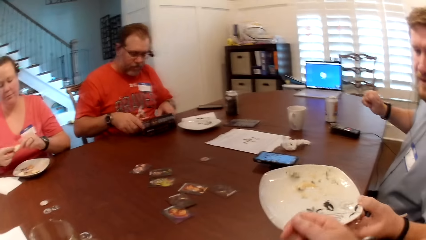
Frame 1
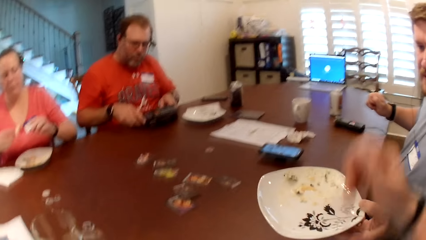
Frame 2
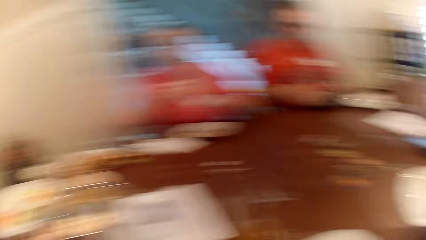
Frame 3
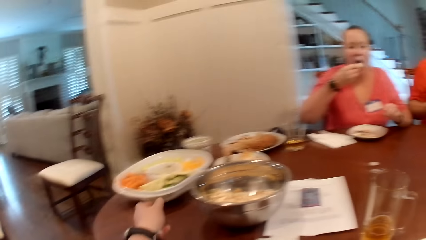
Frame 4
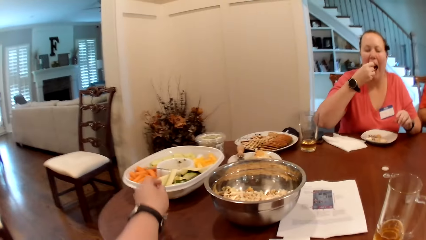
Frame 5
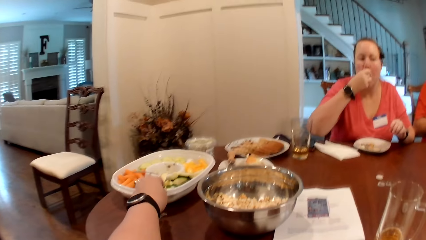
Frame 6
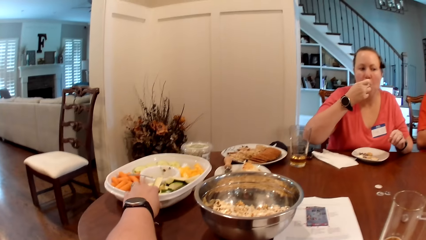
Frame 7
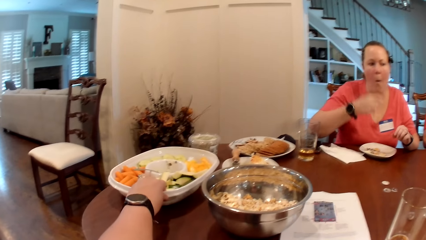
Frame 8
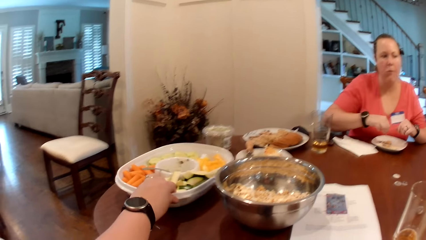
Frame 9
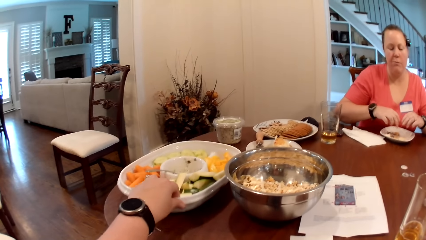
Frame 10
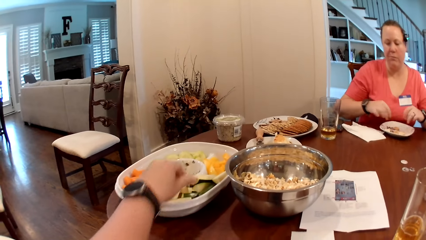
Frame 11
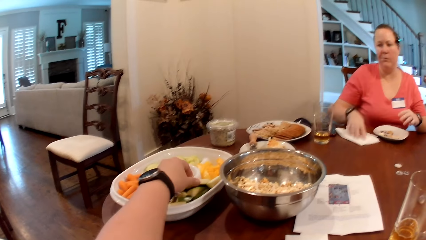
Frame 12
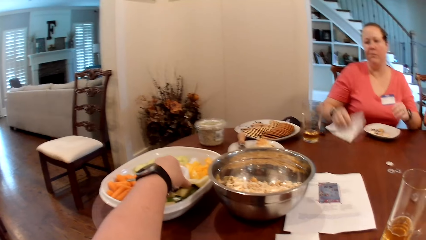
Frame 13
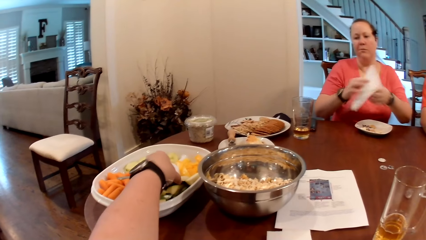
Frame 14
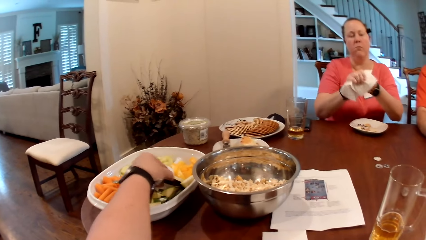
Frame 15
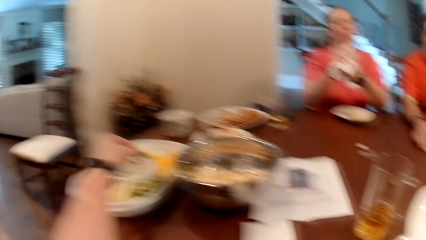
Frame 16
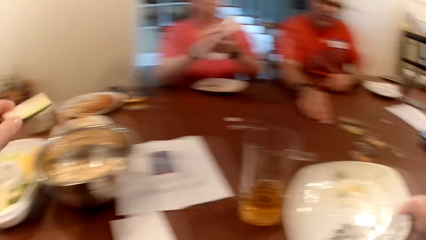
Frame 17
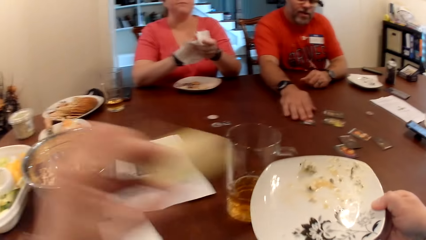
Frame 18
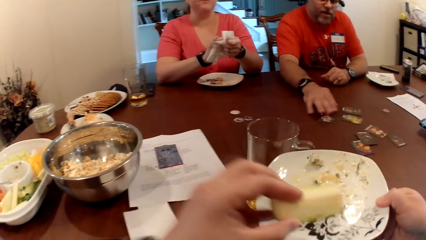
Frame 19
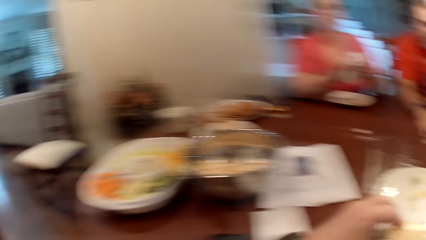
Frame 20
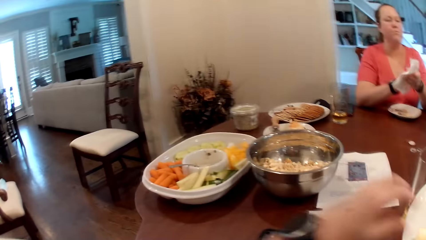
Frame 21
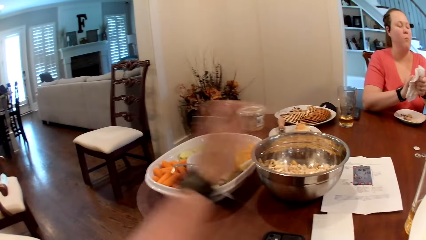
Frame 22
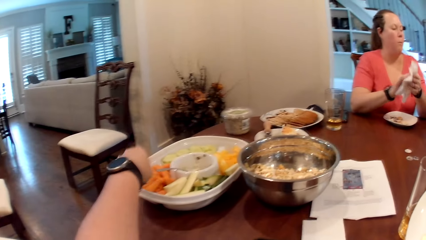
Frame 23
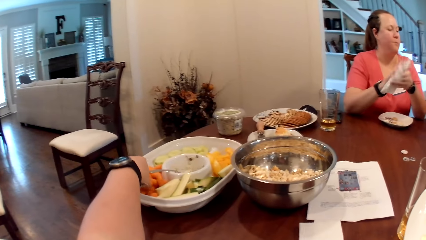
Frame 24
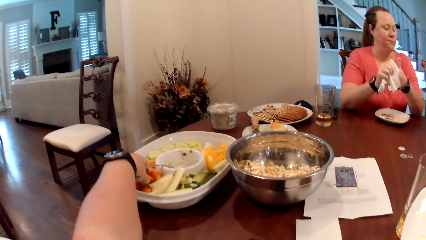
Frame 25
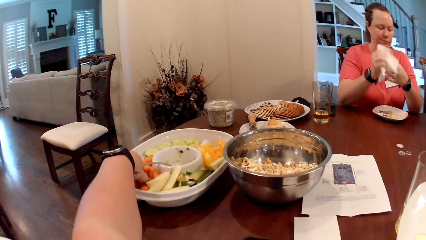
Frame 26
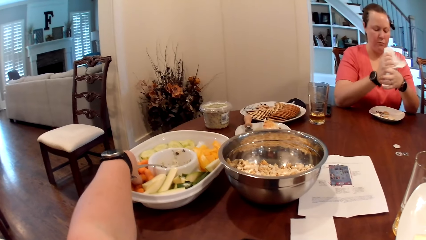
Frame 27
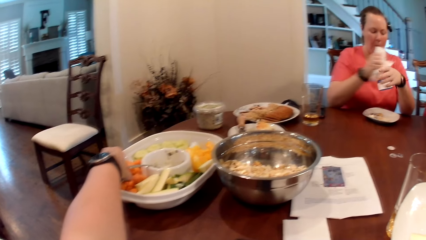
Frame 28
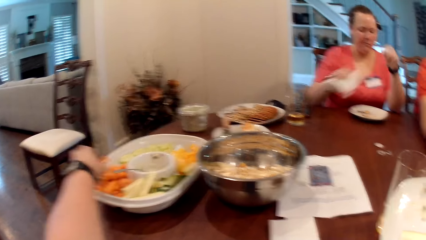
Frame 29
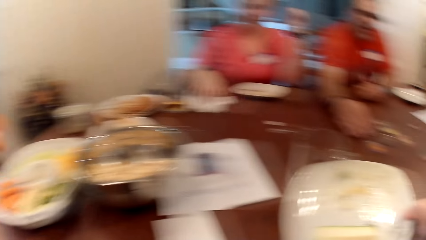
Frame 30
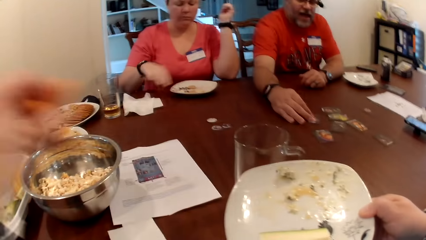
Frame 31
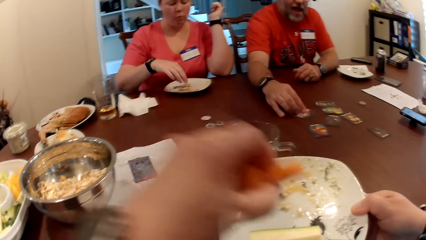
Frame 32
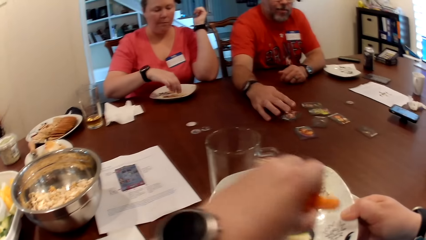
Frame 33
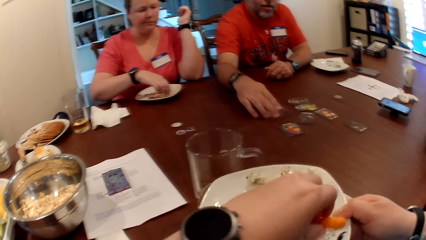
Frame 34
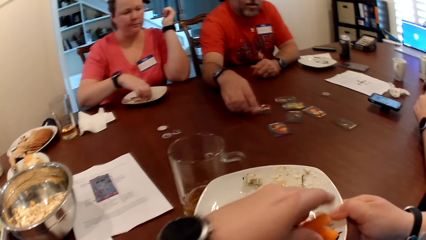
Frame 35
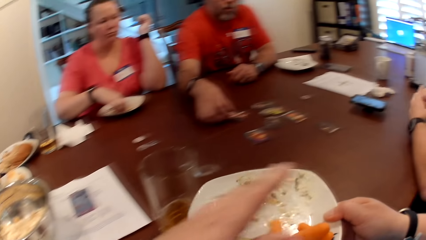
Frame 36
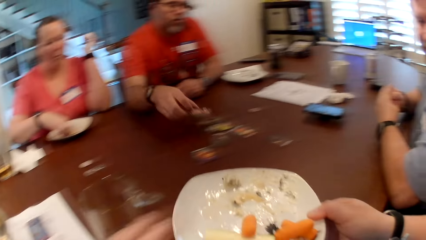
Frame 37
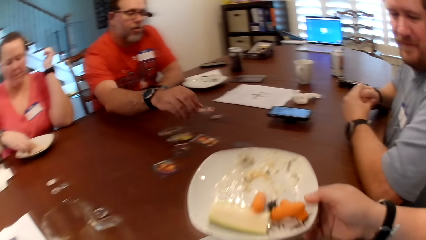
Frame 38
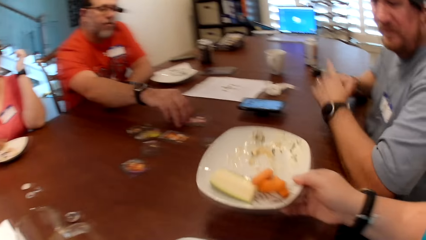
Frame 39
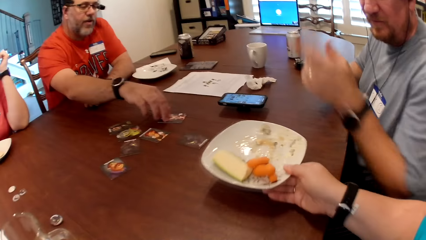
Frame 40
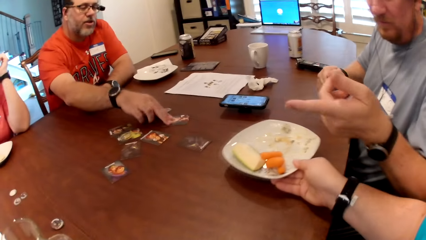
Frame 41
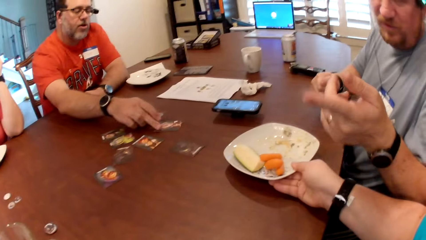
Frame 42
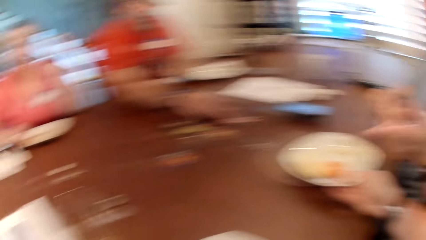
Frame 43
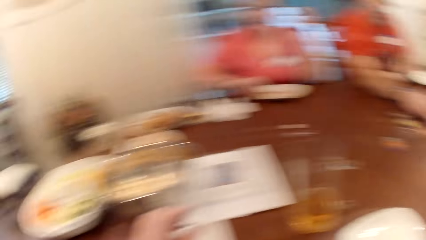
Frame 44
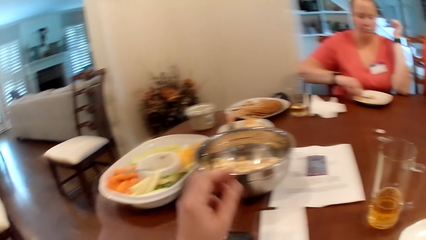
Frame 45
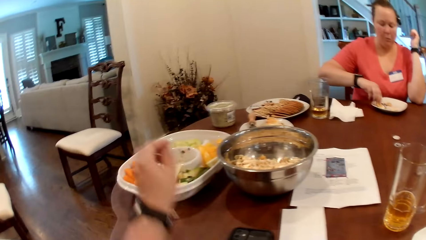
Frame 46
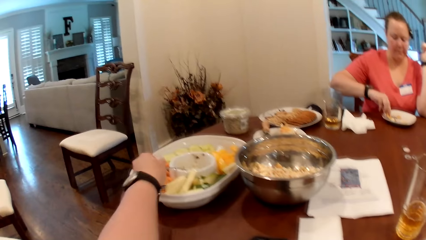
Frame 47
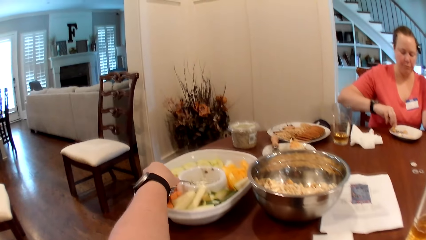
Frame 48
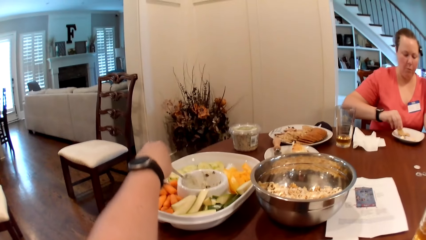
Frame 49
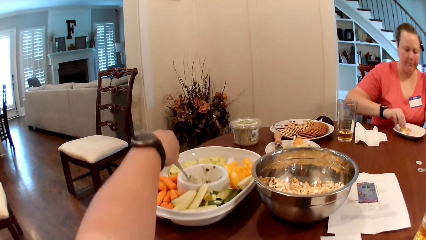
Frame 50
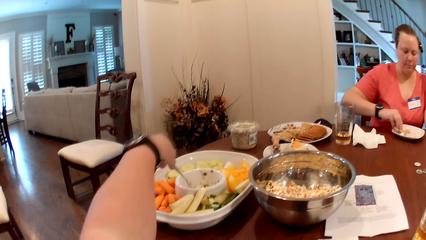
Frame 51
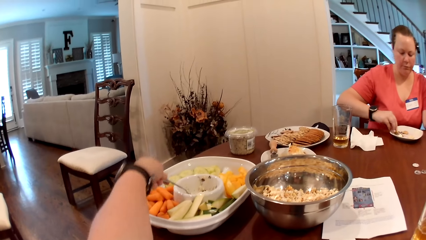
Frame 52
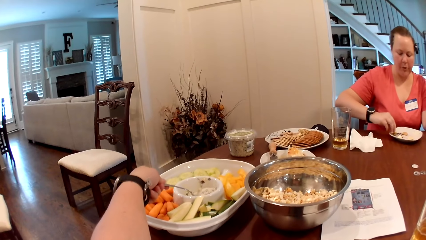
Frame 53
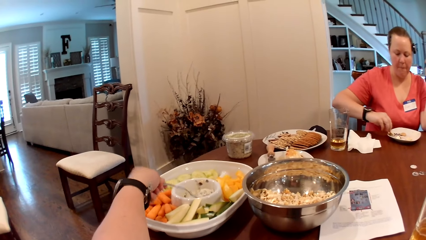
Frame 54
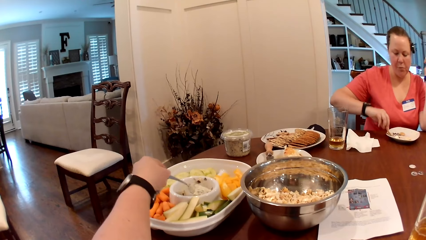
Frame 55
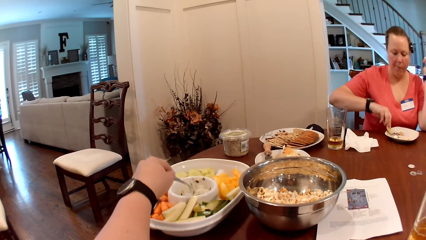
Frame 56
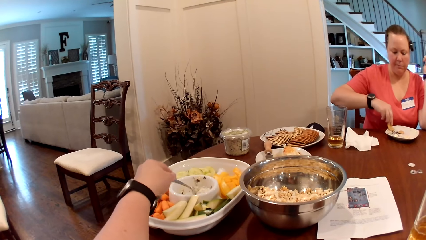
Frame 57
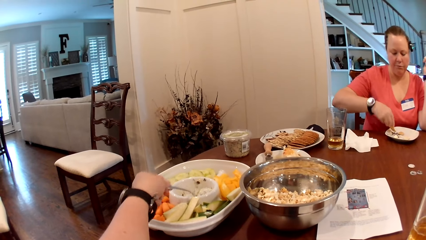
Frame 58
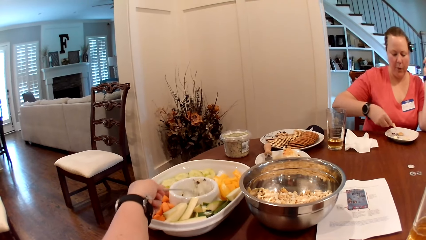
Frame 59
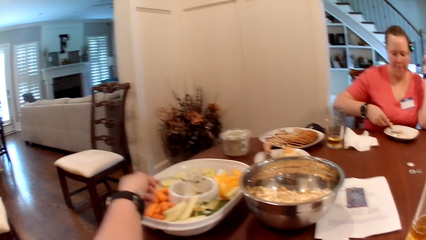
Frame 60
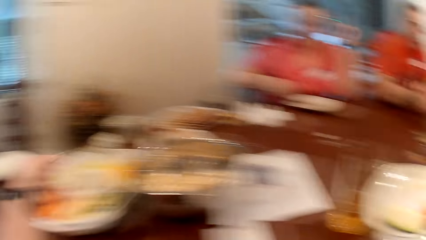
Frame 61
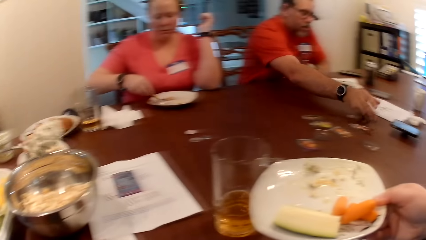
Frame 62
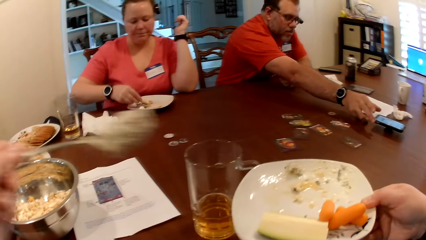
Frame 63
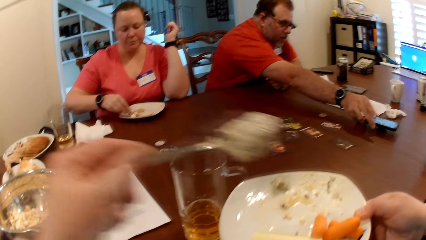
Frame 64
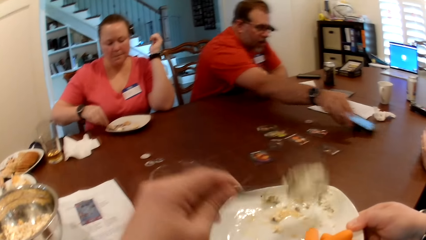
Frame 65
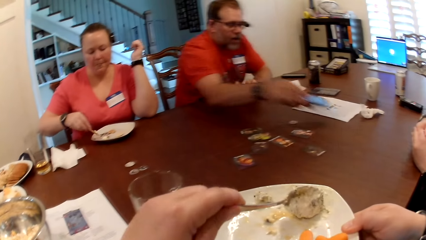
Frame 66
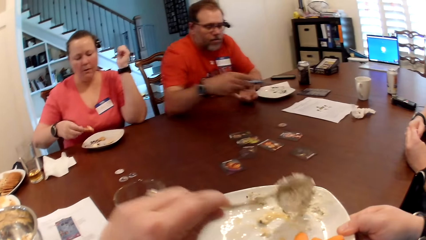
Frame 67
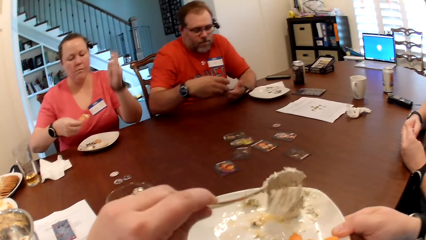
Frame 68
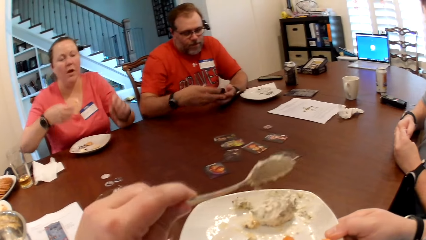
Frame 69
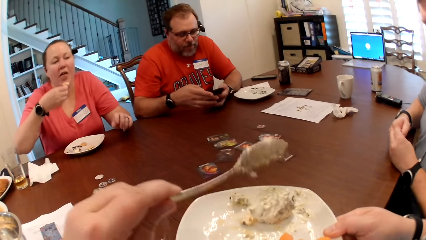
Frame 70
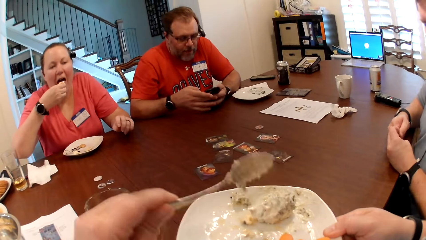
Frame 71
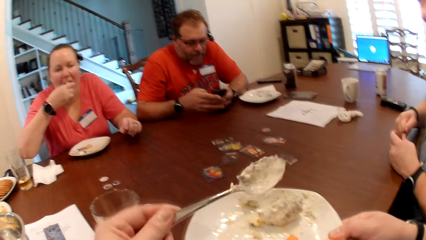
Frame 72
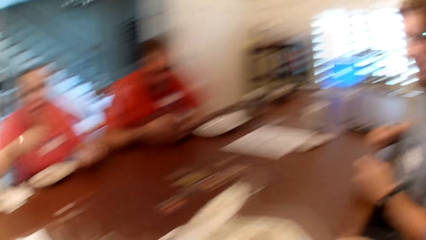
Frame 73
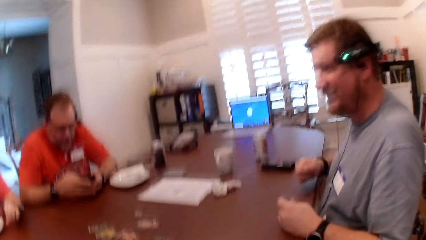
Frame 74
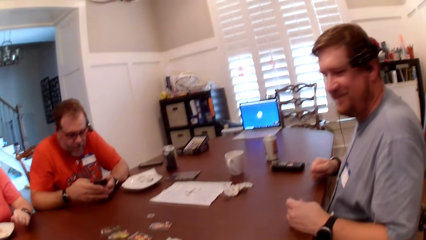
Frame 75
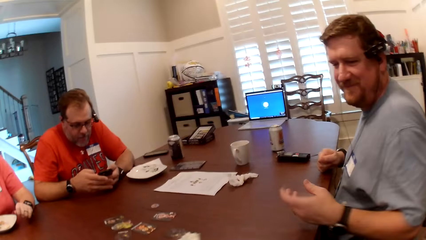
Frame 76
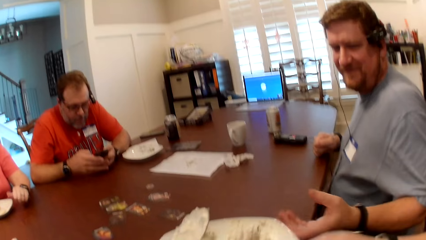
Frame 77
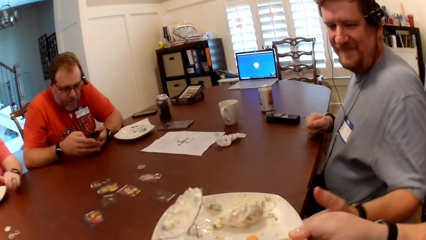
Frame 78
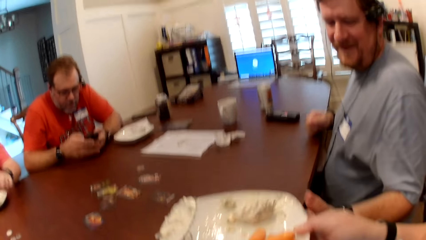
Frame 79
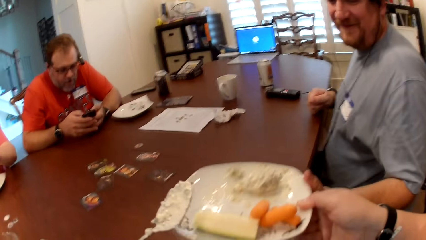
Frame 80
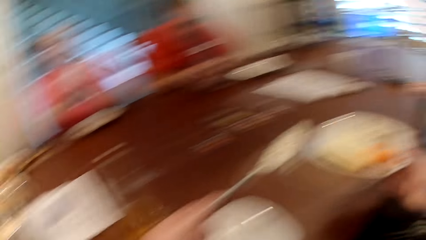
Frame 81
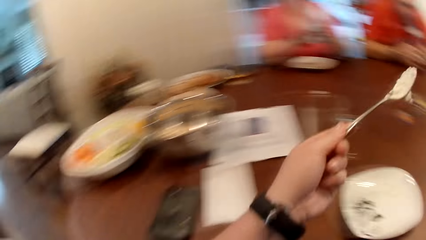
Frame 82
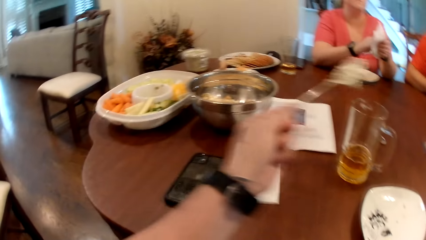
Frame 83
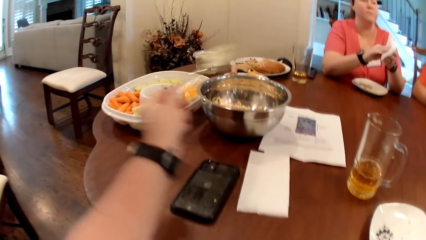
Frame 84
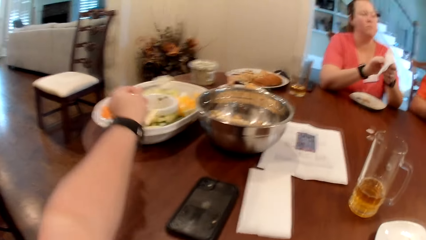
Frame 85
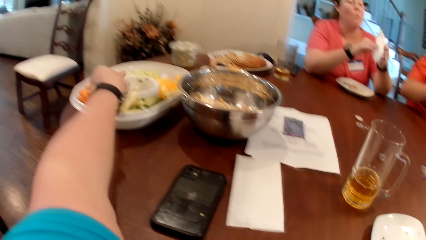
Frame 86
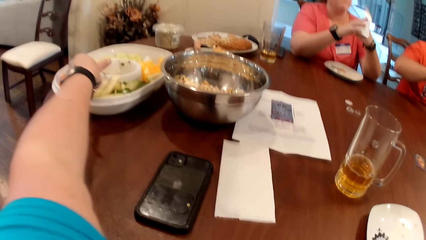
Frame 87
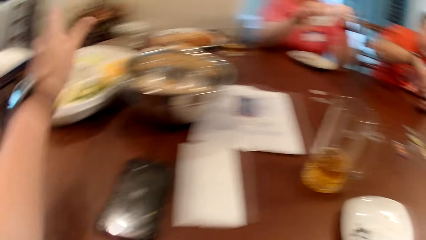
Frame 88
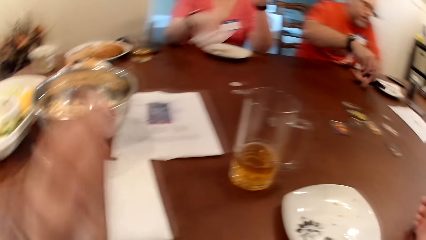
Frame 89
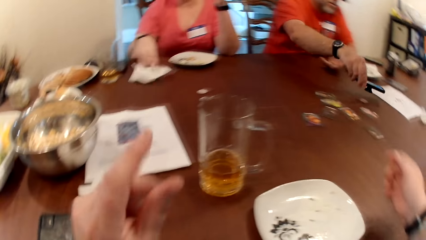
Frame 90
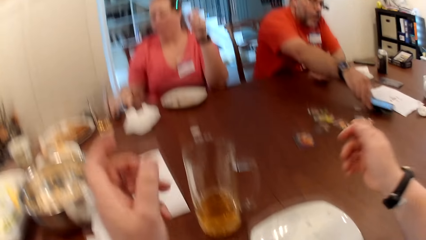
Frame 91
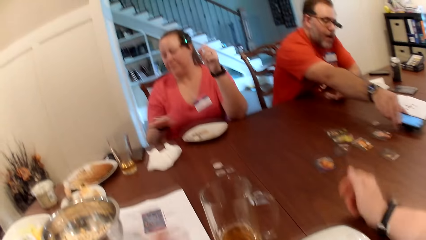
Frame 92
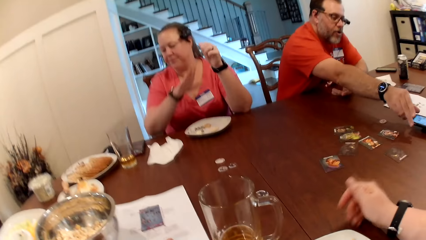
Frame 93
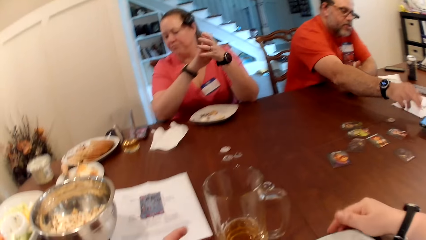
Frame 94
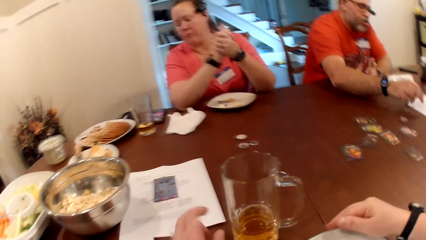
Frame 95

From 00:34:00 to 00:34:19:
The camera wearer pushes the bowl aside. She adjusts a tray on the table with her left hand and drags the tray near. She takes a slice of apple from the tray with her left hand. She drops the slice of apple on a plate with her left hand. She moves pieces of carrot from the tray to the plate with her left hand. She passes the plate to a man with her right hand. The man interacts. The camera wearer scoops cream from the tray with a spoon in her left hand. Another man picks up the phone from the table with his right hand. The camera wearer drops the cream on the plate with the spoon in her left hand. She asks the first man a question. She drops the spoon in the tray with her left hand.
